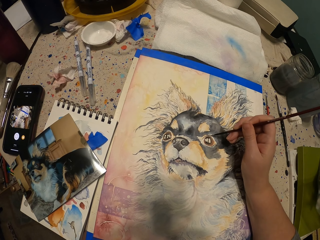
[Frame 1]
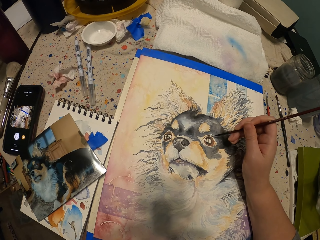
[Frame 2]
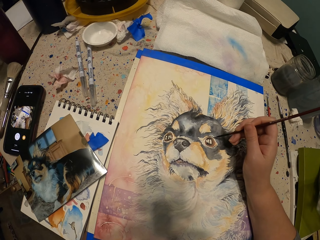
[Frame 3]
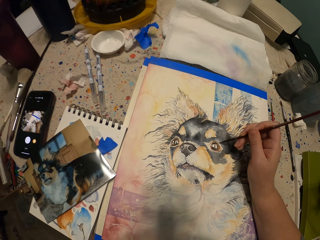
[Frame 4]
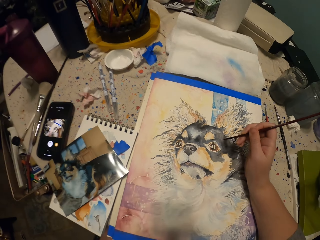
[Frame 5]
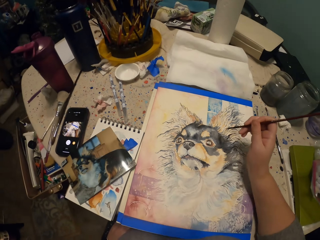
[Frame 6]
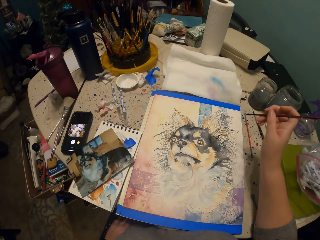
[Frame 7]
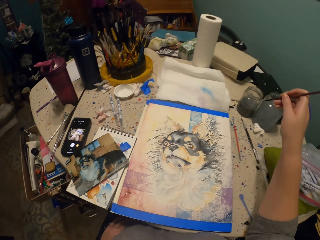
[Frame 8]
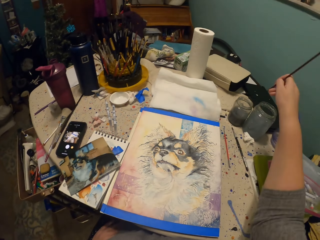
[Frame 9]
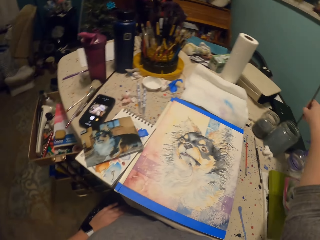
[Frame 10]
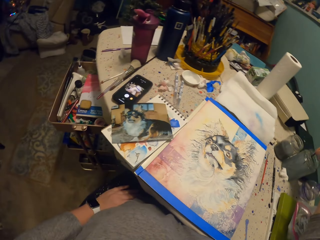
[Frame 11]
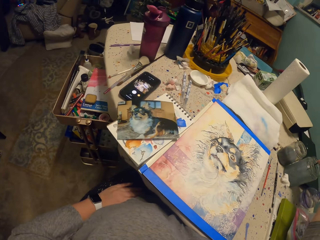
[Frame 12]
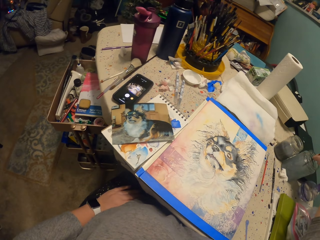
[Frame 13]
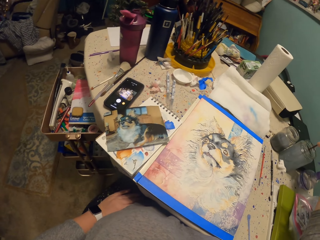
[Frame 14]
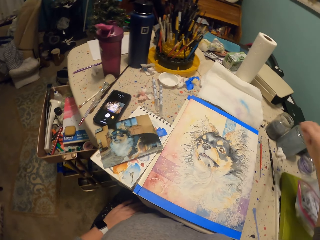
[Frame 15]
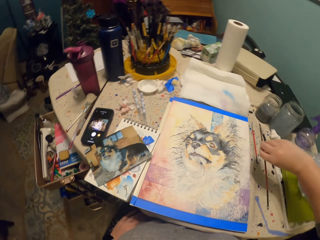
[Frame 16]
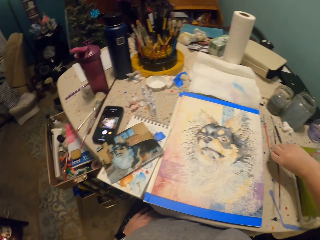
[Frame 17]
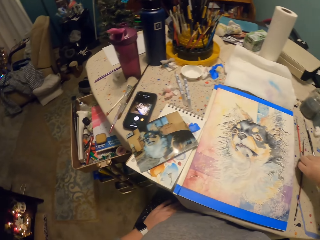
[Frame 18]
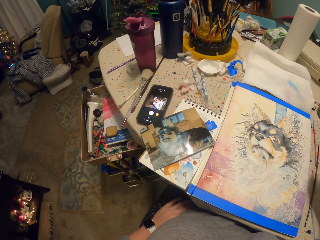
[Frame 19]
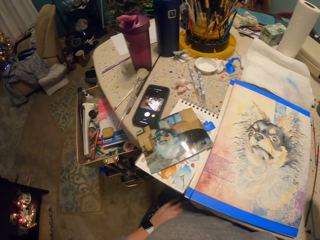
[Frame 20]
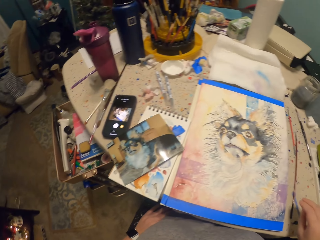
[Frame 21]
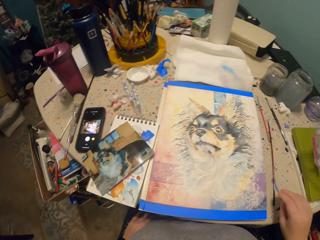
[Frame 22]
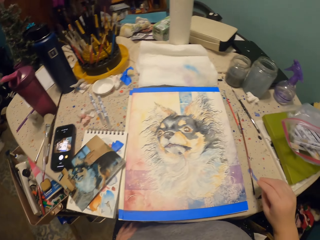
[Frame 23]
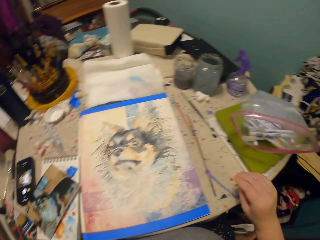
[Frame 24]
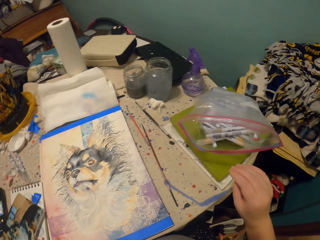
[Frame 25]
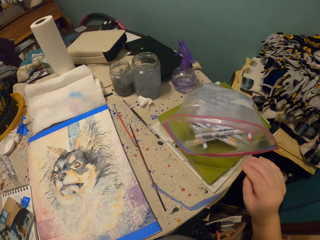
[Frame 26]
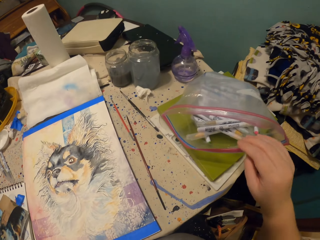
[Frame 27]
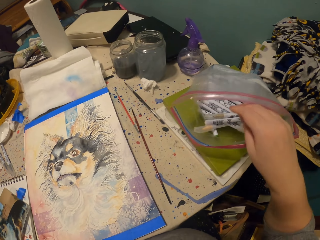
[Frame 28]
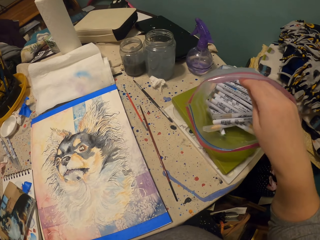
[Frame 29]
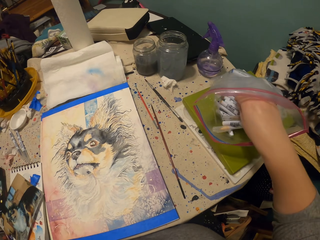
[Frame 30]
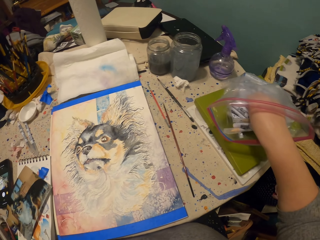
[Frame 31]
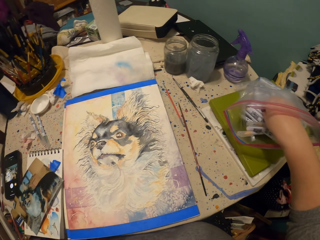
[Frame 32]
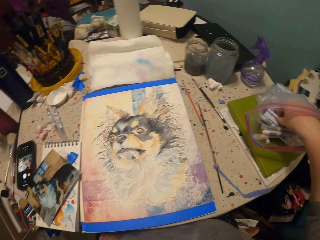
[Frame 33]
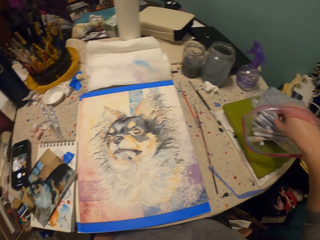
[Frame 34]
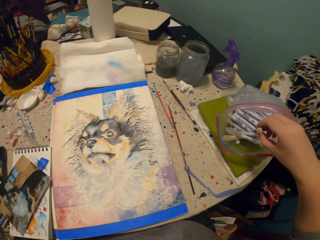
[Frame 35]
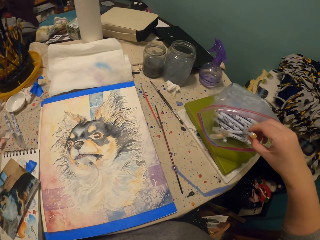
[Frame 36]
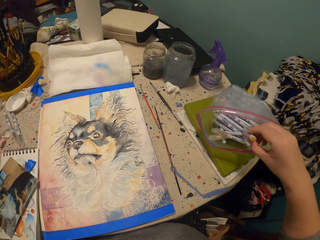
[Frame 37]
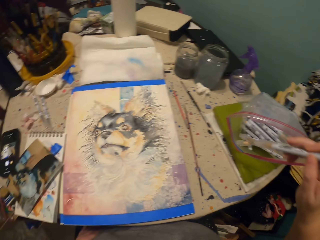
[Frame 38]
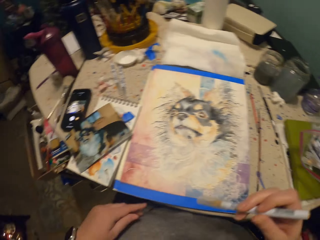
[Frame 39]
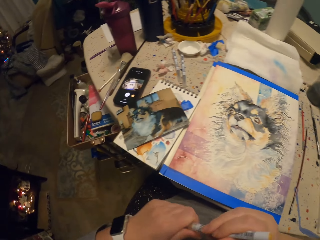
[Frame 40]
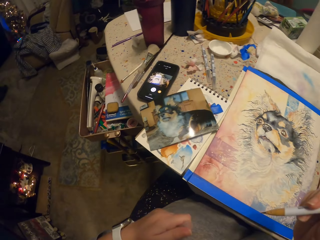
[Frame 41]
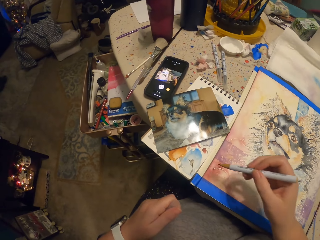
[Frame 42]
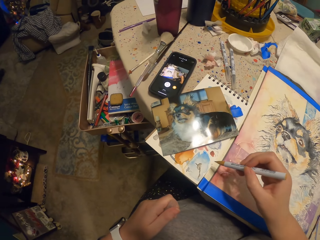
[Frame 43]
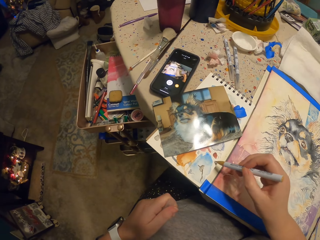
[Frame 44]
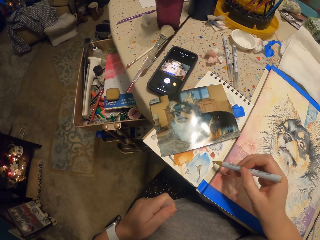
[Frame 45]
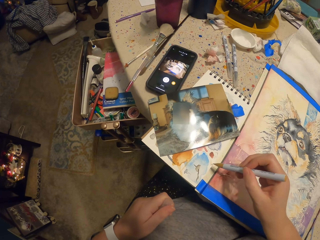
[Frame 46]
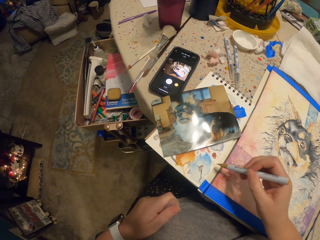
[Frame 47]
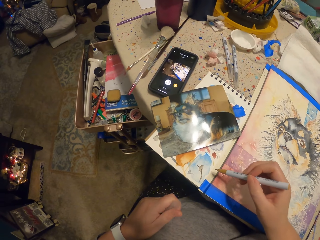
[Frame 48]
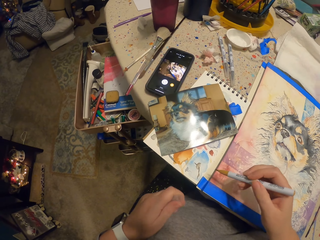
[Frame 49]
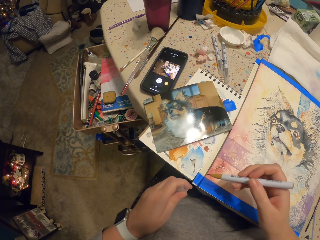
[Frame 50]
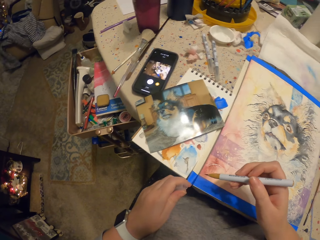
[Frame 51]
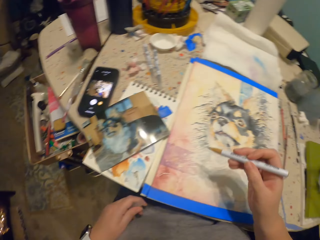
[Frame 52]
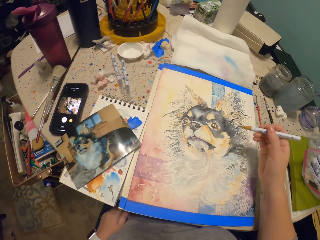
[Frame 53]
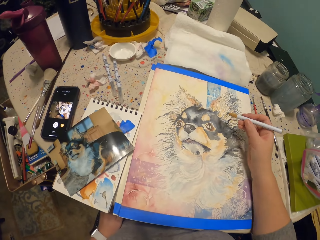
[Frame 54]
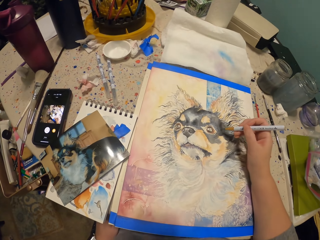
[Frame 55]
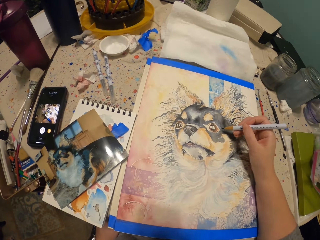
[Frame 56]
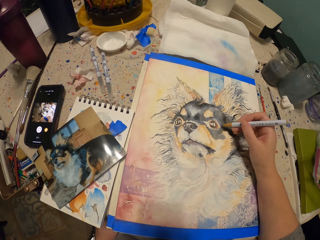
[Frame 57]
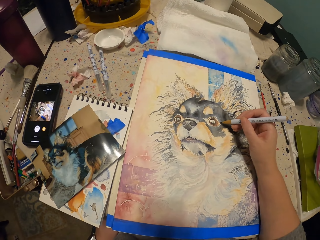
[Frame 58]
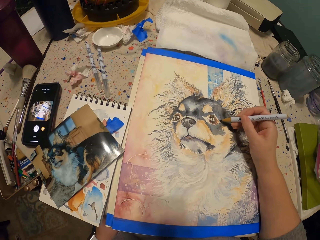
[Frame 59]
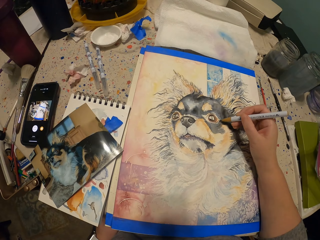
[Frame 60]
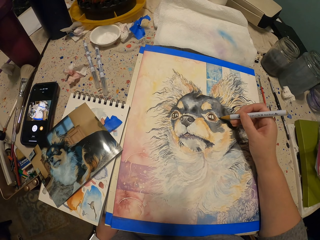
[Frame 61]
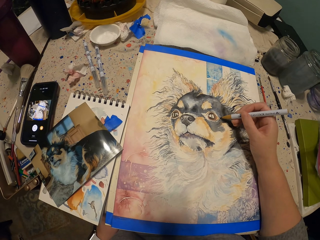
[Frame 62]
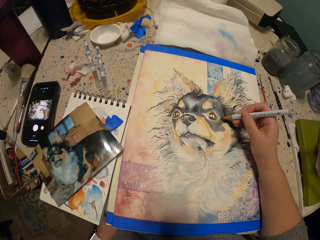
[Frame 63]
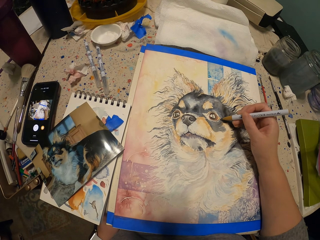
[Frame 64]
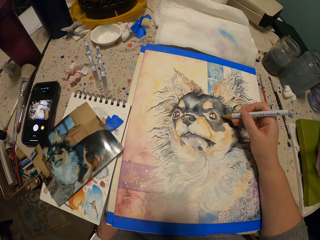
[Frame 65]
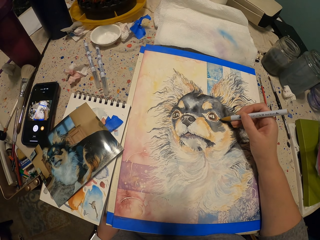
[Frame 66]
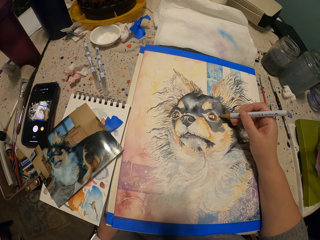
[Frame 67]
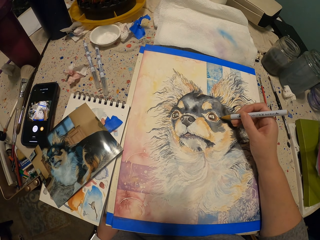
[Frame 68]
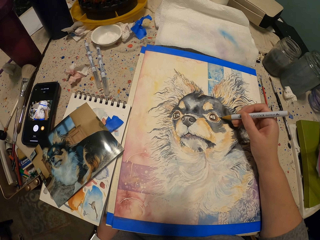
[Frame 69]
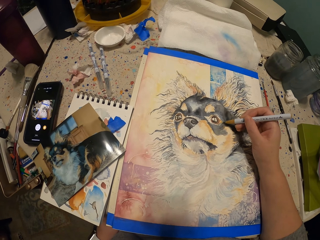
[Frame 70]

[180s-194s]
The camera wearer dips the paintbrush in the water container on the table. They put the brush on the painting table. They pick up a painting pen in a pack on the paint tray. They open the pen lid. They mark on the side. They write on the board on the table with the pen. They paint the painting on paper with the pen.

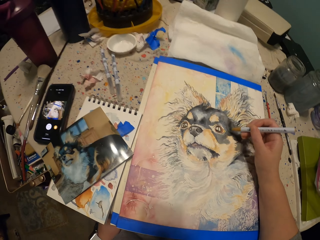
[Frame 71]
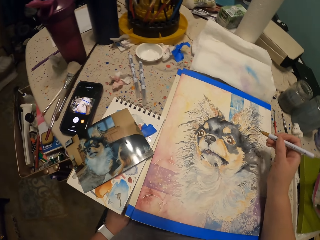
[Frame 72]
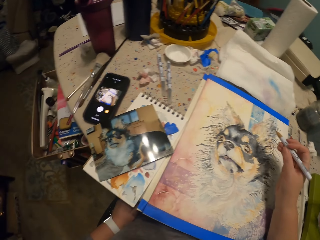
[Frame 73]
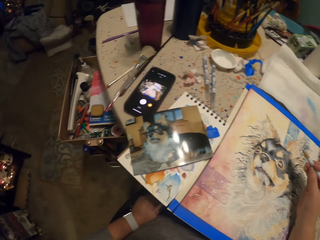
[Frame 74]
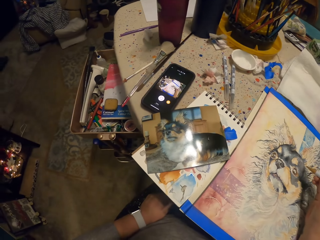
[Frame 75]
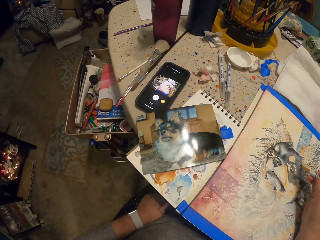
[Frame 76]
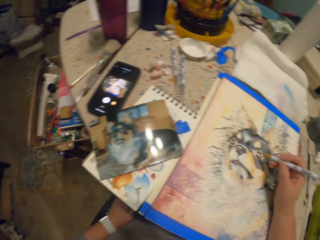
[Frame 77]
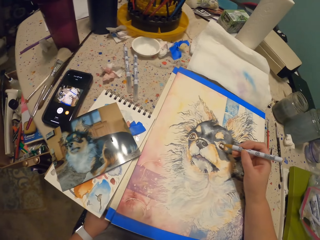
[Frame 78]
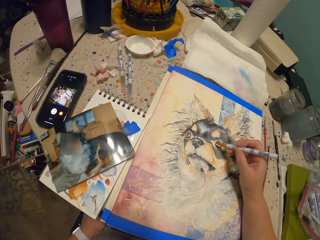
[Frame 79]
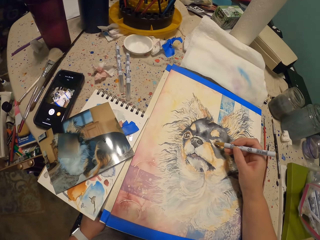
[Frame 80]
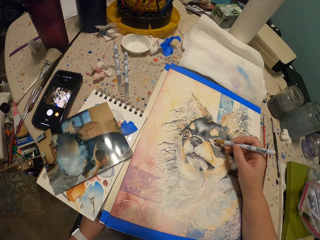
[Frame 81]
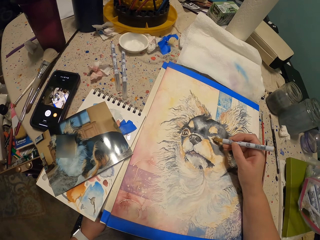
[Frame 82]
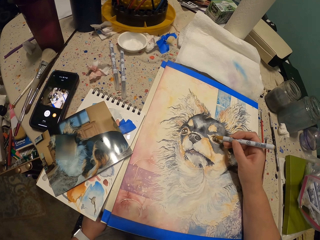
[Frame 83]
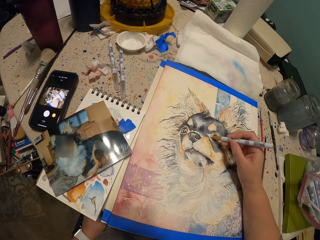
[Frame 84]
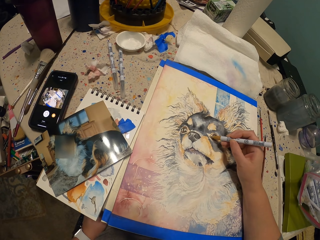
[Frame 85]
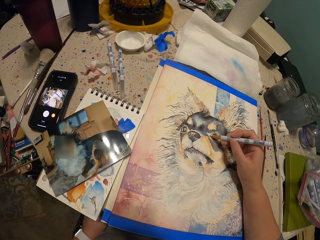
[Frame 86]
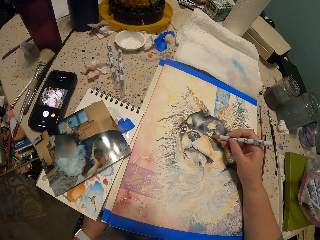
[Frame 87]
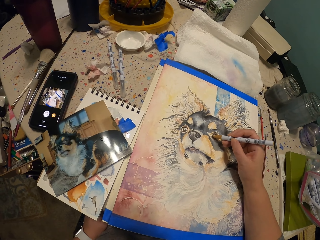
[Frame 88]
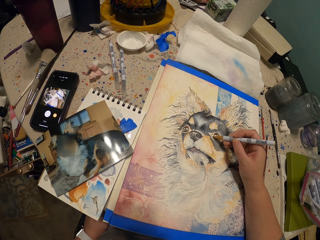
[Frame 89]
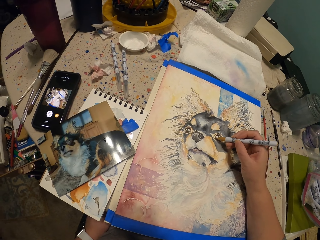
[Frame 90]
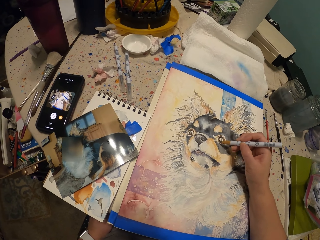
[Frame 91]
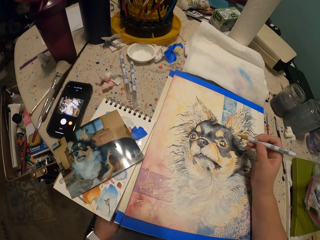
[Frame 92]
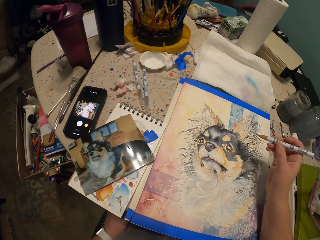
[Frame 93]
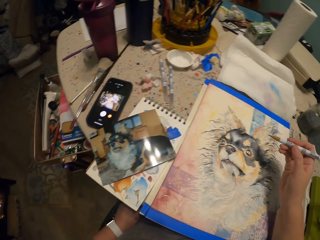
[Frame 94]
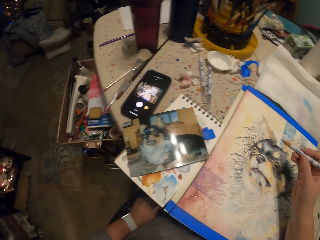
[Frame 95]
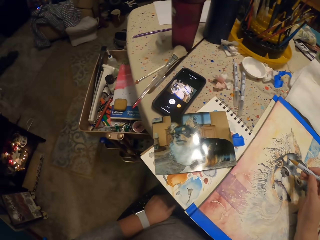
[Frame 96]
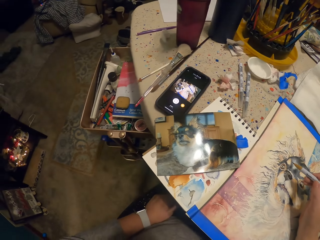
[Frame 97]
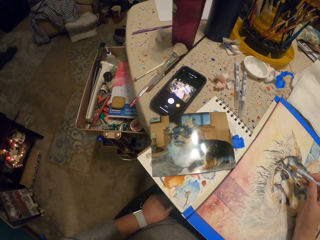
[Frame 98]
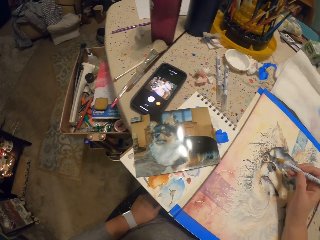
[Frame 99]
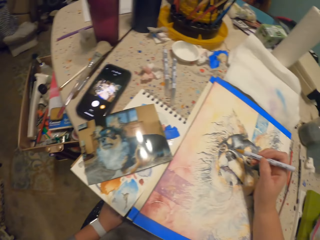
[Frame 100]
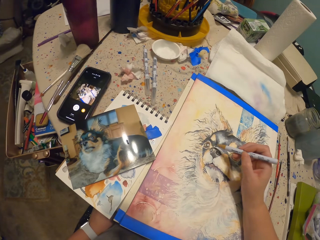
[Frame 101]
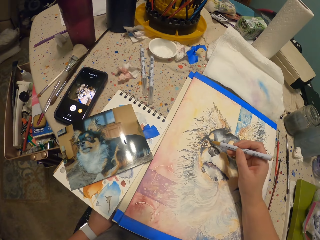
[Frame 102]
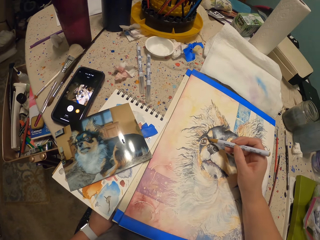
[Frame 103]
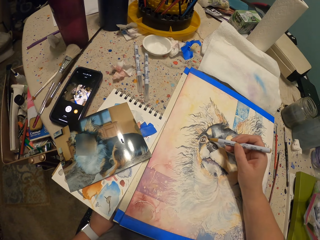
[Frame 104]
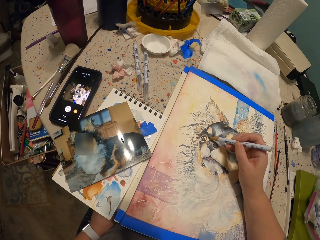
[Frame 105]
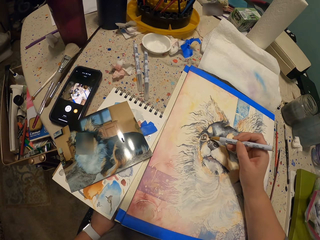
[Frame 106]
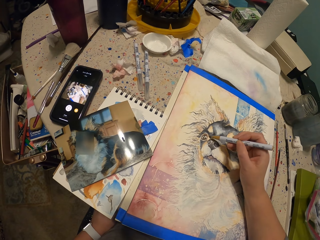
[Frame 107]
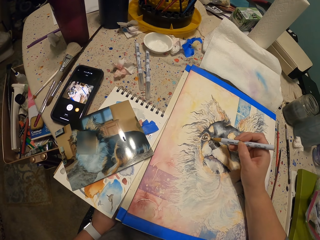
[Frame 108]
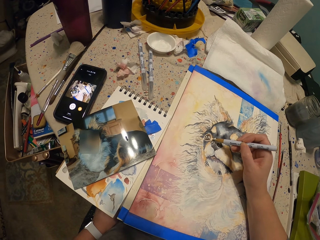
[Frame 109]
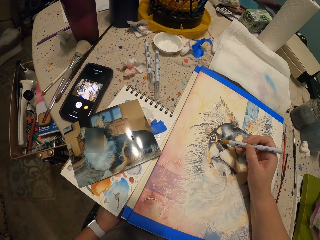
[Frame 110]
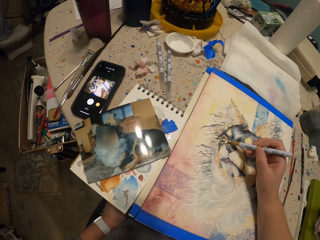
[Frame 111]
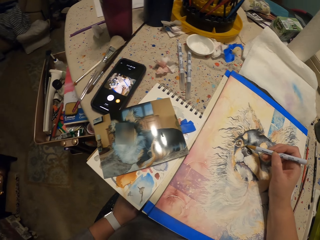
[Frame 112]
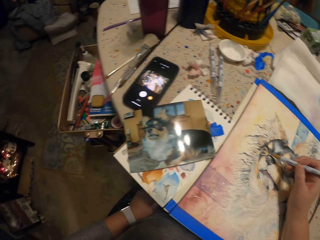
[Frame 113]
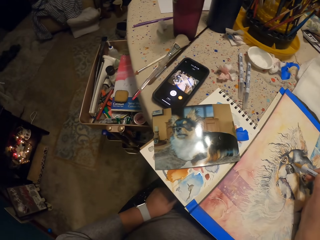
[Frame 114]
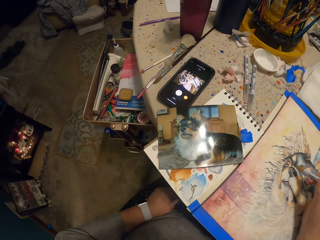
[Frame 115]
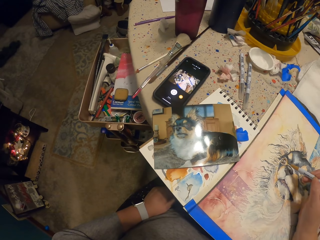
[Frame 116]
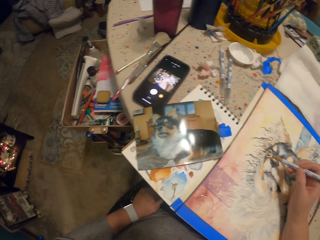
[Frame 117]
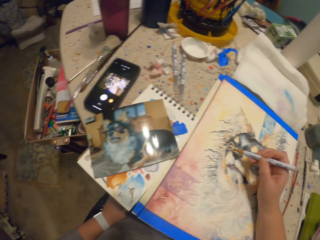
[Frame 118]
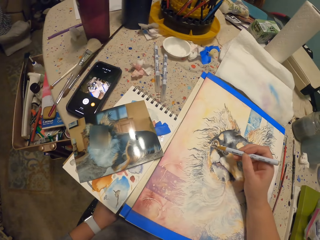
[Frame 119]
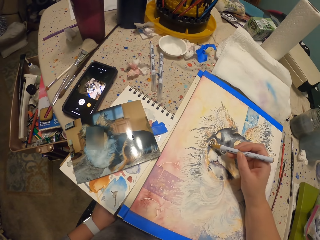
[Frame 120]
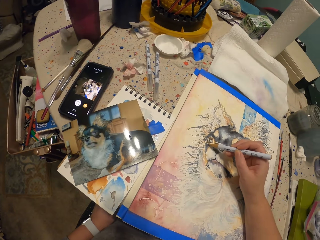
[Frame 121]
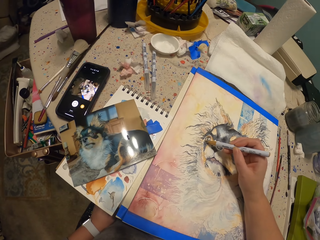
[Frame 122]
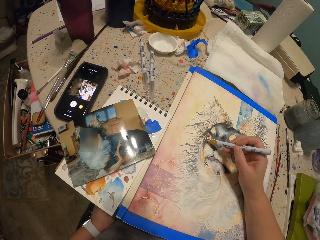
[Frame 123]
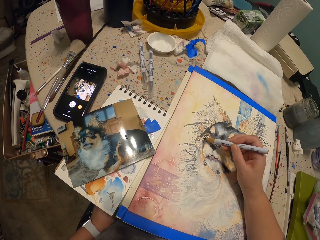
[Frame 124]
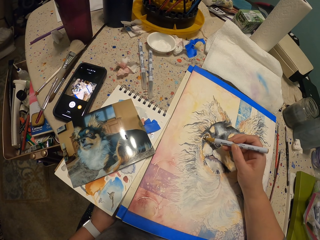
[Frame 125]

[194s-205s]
The camera wearer lifts their hand. They draw on the painting. They lift their hand. They draw on the painting. They look around.
